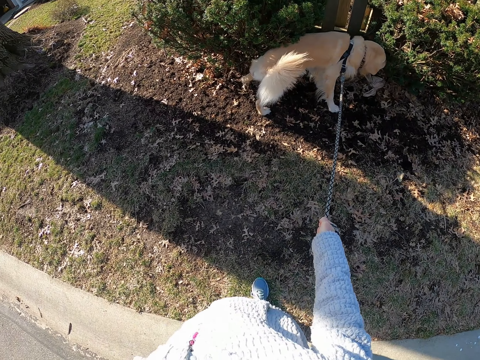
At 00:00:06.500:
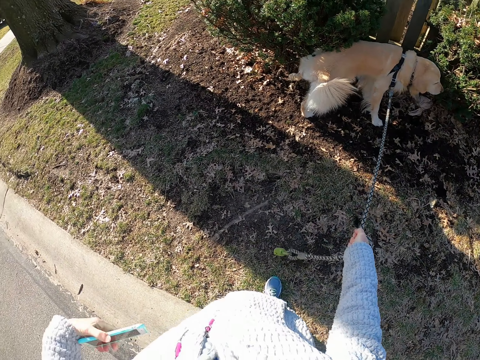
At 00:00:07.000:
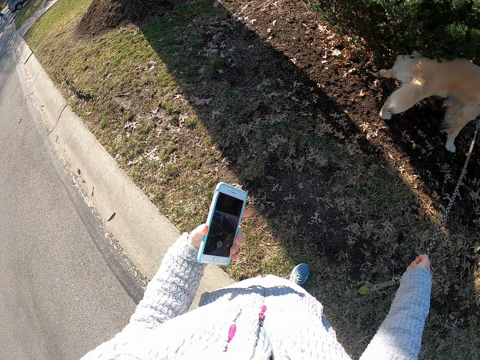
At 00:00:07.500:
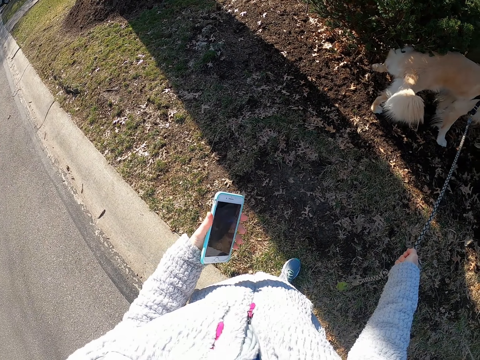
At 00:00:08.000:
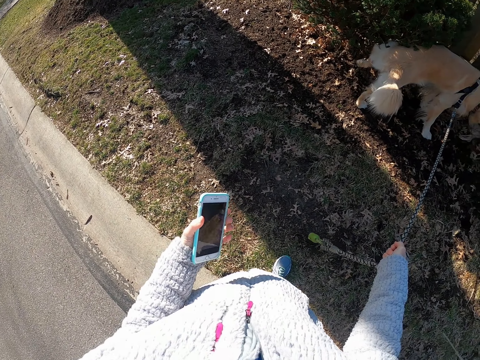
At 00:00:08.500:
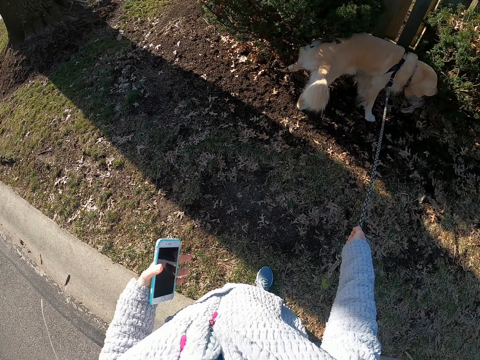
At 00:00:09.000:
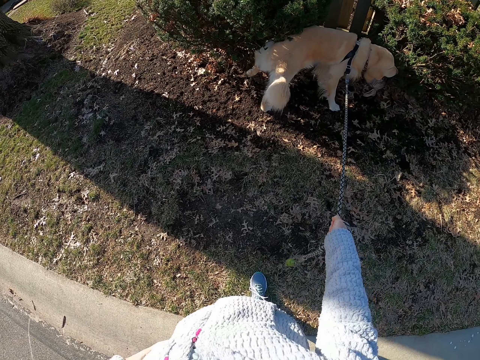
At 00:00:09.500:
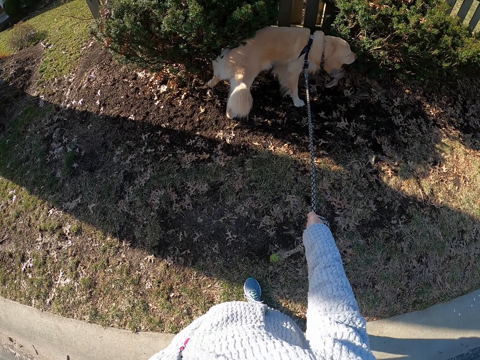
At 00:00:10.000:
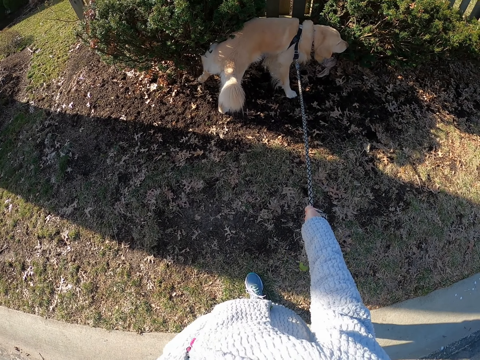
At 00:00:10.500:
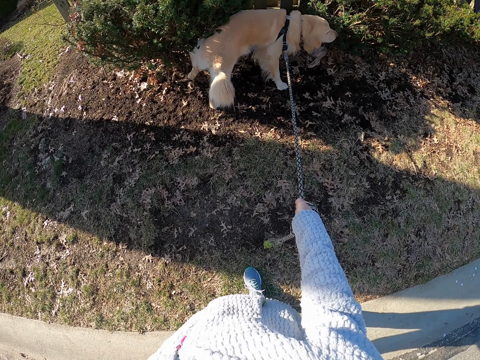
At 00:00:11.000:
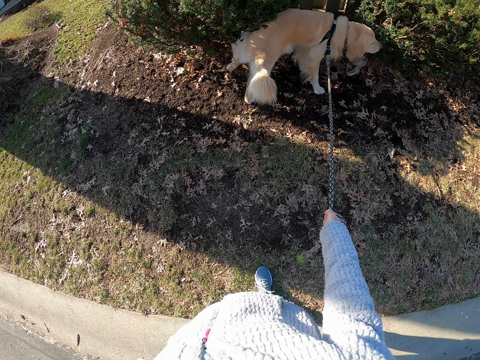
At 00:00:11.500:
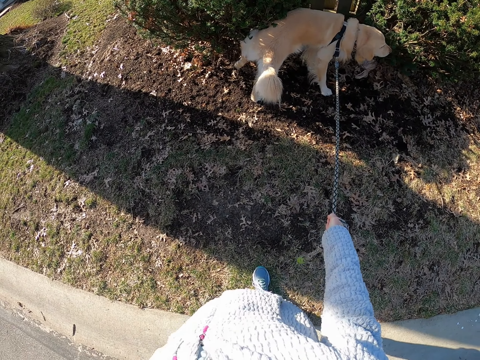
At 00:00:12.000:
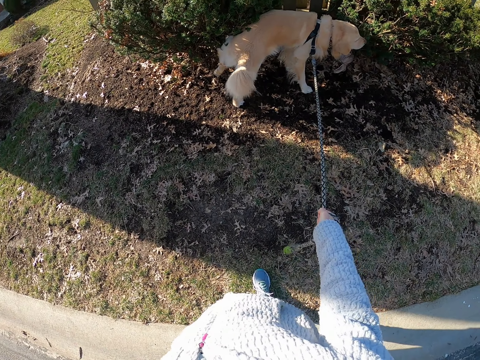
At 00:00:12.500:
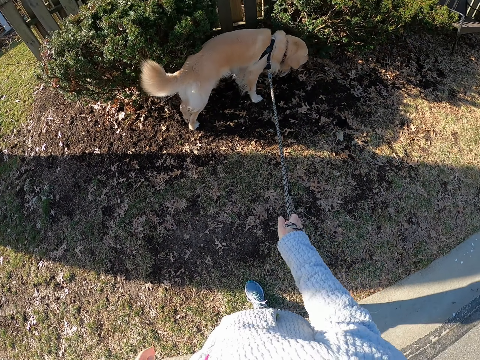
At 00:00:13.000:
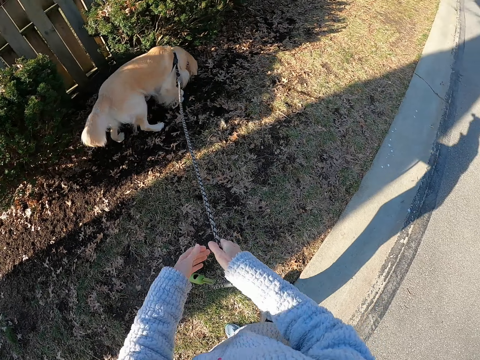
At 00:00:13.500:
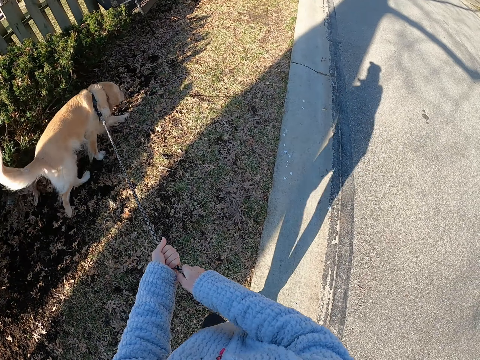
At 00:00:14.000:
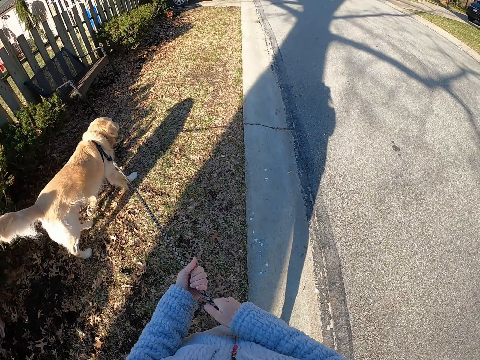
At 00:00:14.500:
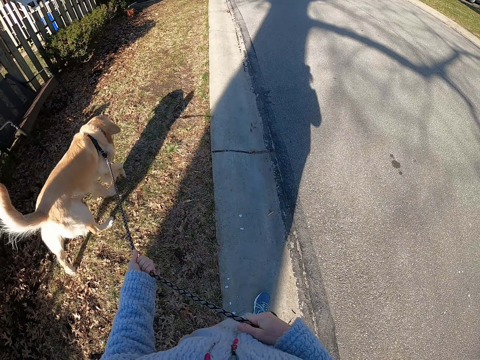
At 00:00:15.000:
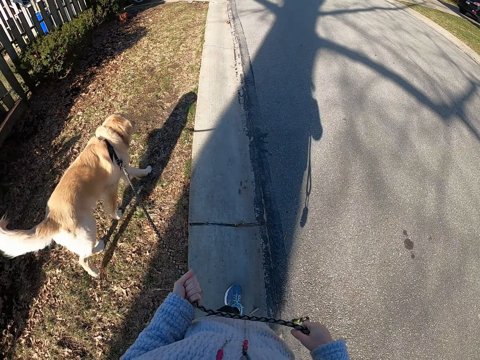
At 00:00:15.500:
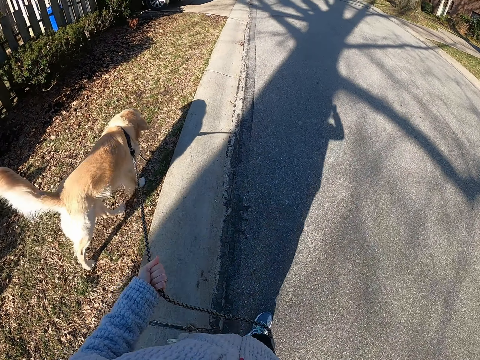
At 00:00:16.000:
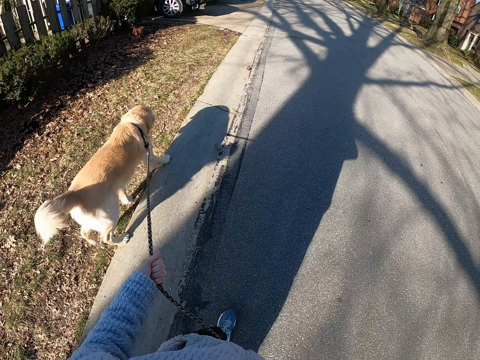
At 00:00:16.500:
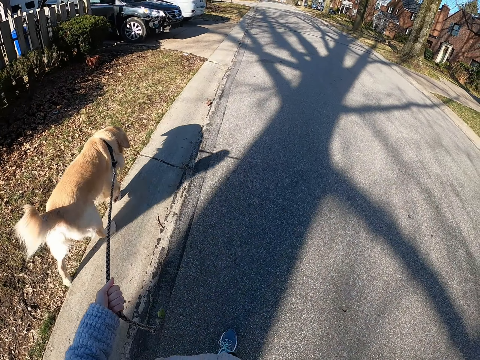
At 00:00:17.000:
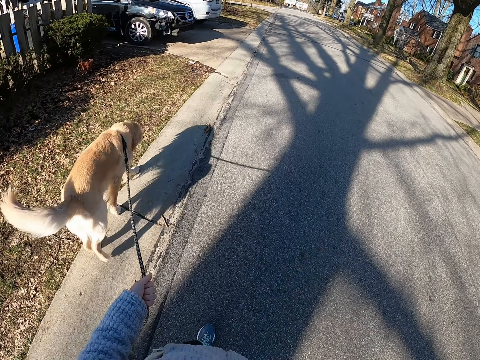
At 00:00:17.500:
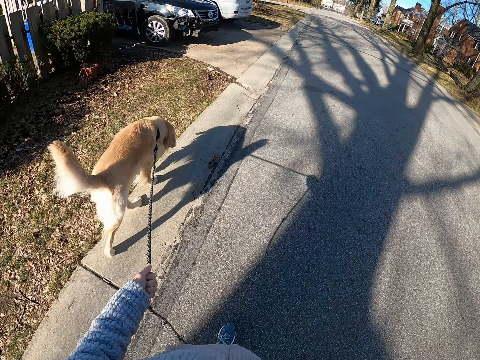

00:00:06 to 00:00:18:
The camera wearer looks at the dog. They remove the phone from the pocket. They press the phone. They walk on the road with the dog. They put the phone on the pocket. They stand on the road with the dog. They hold the dog leash with both hands. They walk on the road with the dog.

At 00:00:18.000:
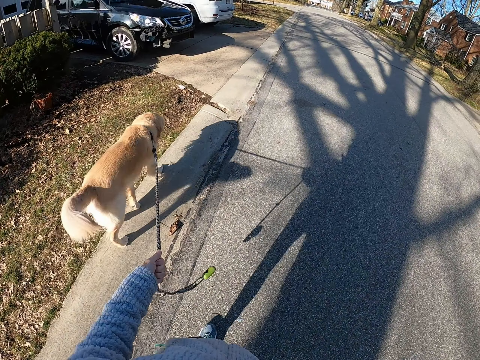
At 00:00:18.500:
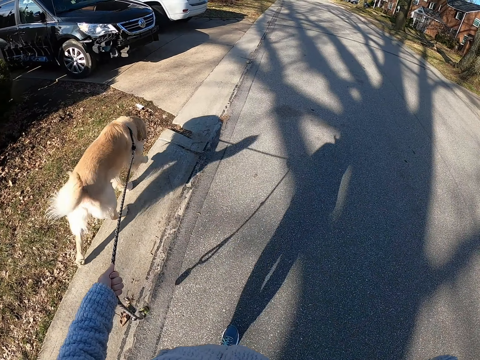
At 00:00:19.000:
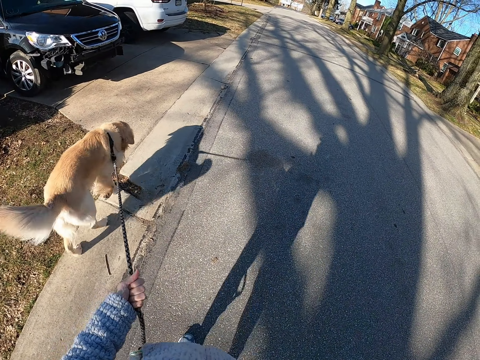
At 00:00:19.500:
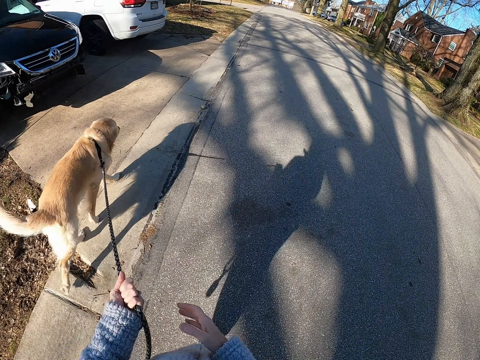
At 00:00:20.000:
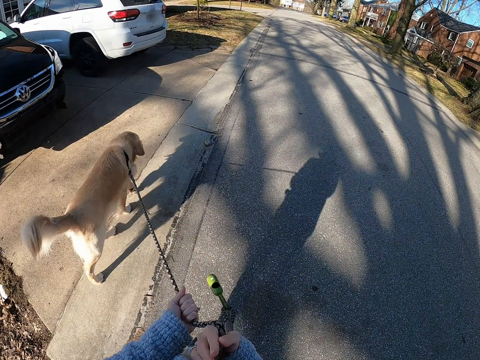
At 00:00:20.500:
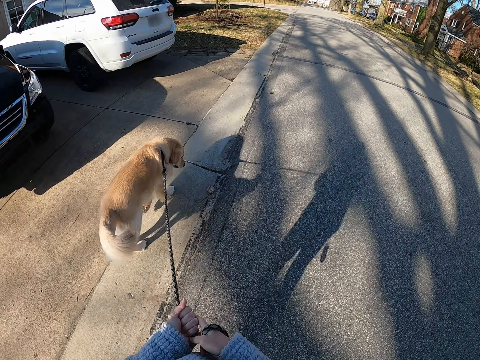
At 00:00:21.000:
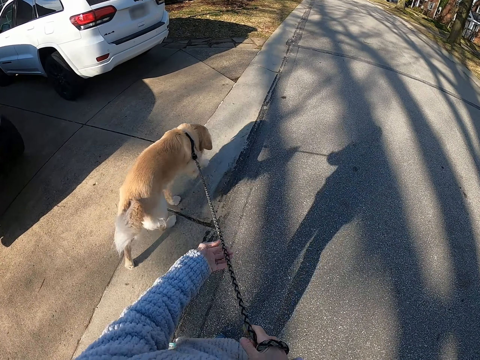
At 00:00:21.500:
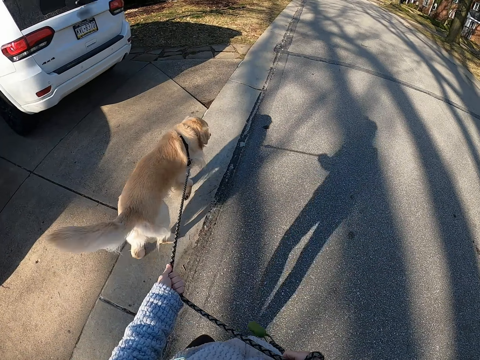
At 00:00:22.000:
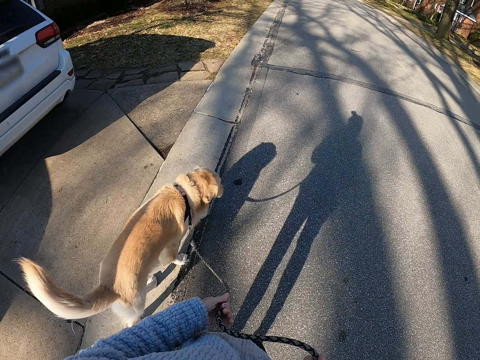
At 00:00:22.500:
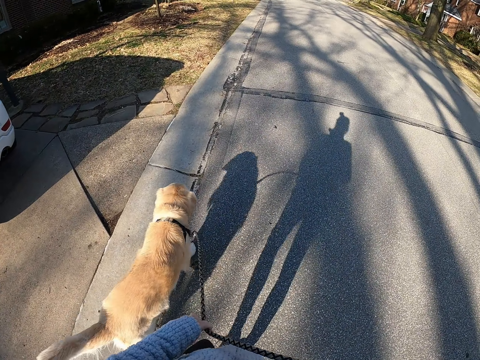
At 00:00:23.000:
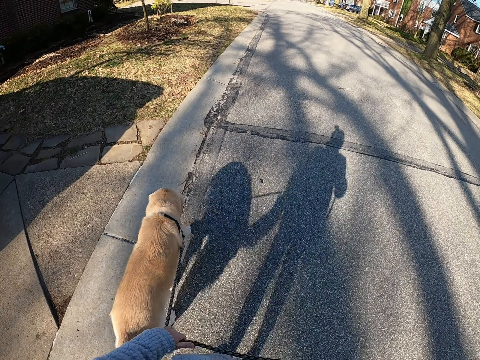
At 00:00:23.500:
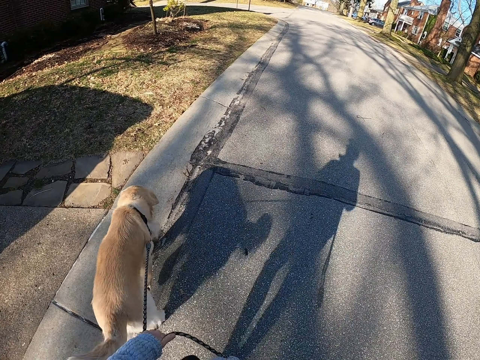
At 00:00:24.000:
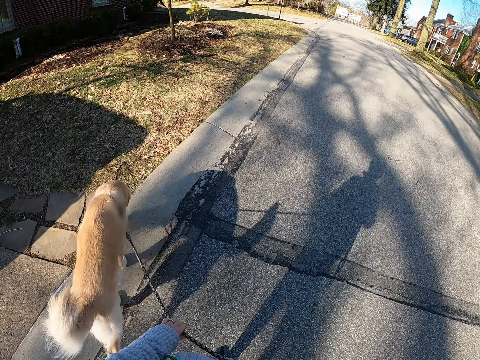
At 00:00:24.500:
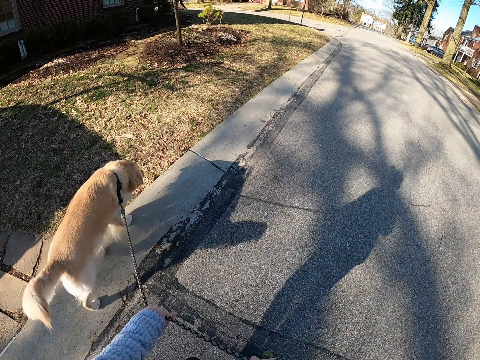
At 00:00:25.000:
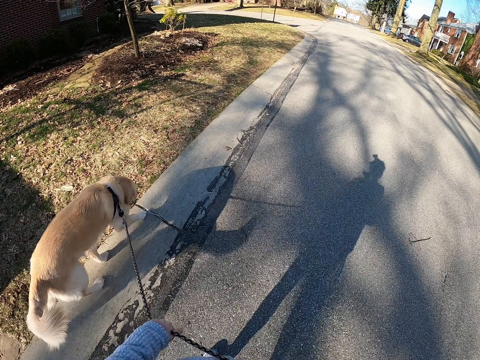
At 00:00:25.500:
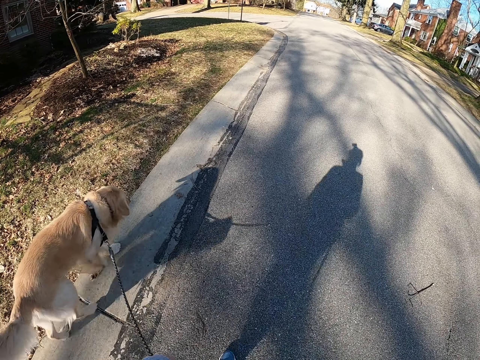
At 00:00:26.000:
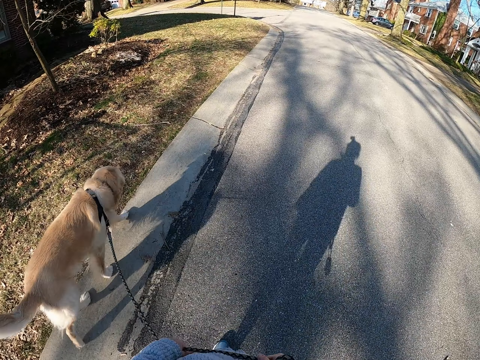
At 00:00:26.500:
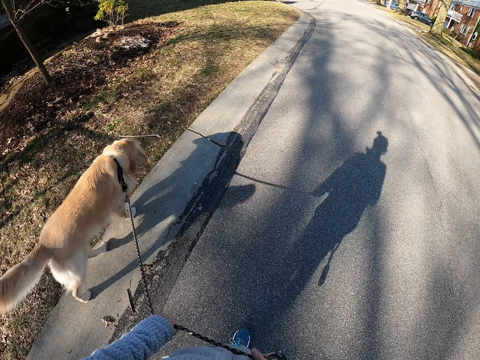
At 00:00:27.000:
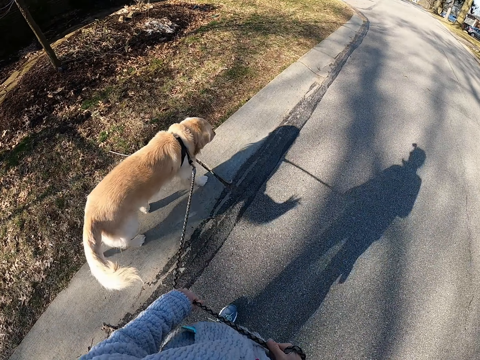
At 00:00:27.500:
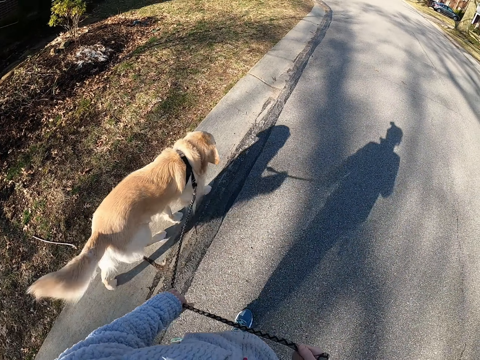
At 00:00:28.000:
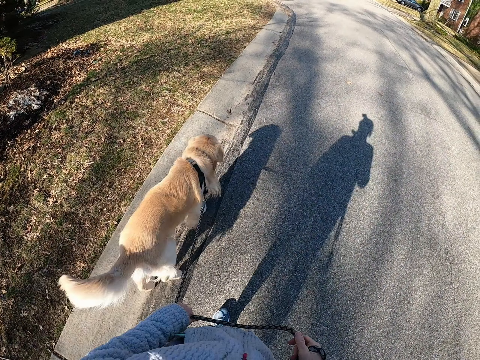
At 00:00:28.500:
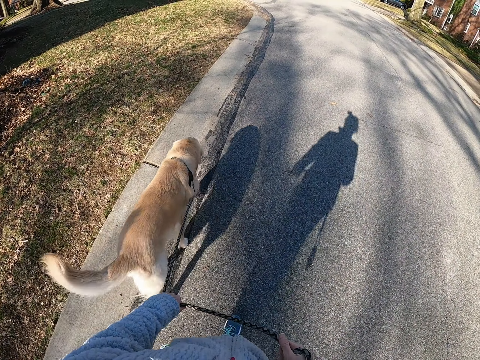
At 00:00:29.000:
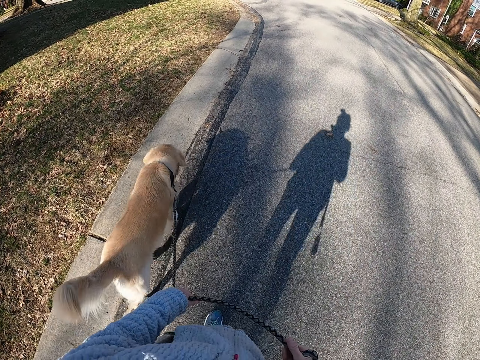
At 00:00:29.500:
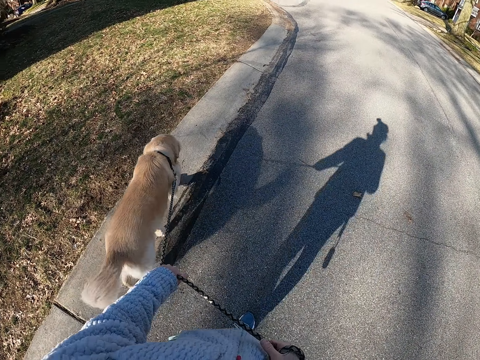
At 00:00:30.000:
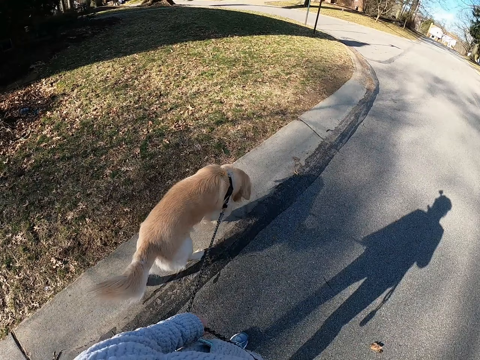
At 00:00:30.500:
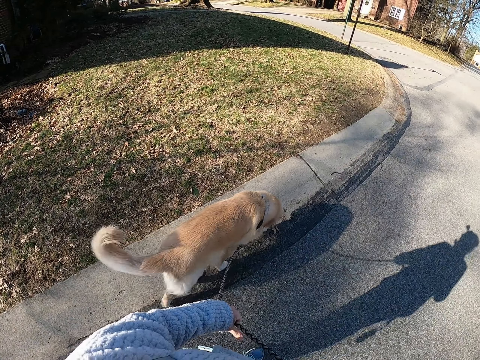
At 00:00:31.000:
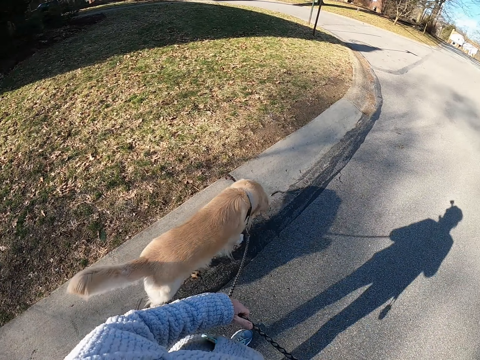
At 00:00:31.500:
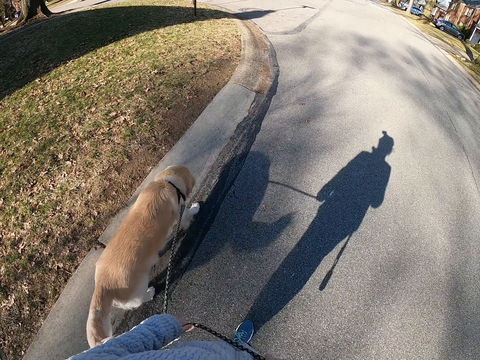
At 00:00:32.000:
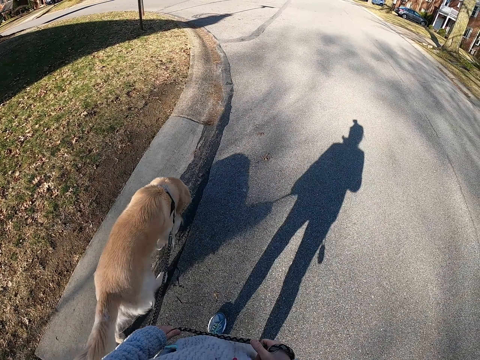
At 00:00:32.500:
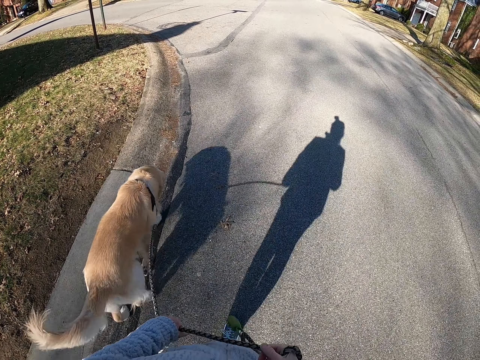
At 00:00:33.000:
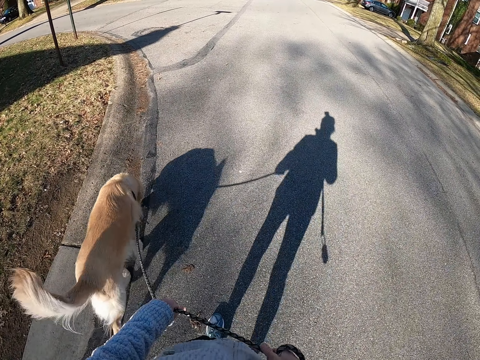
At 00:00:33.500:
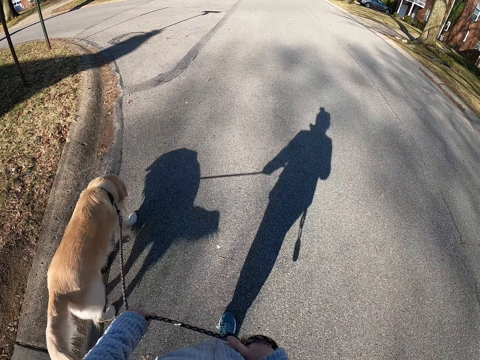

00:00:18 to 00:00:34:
The camera wearer holds the leash with both hands. They walk the dog. They walk the dog on the road and roll the leash on the right hand. They pull the dog leash. They walk the dog on the road.
